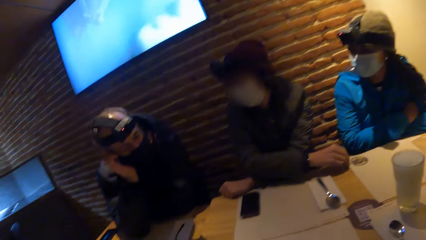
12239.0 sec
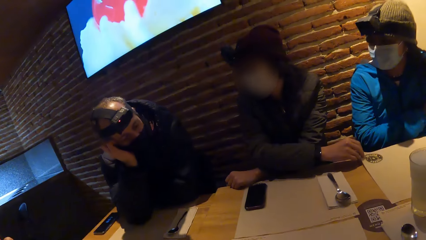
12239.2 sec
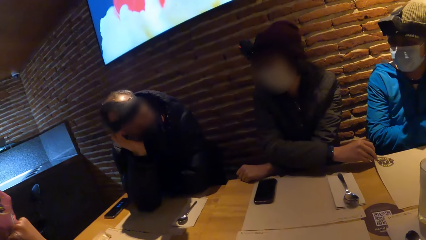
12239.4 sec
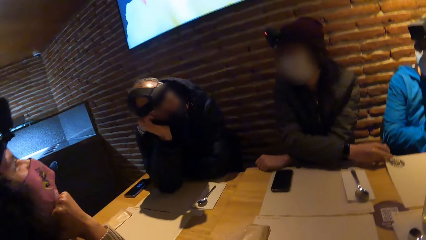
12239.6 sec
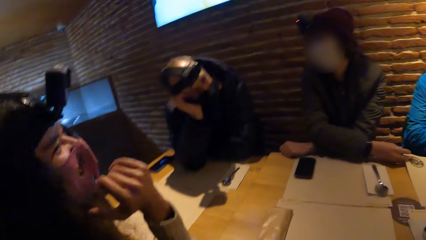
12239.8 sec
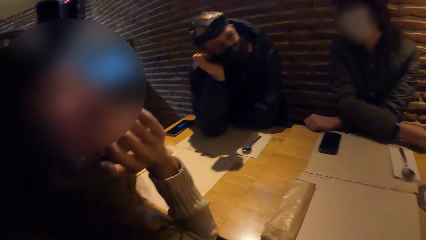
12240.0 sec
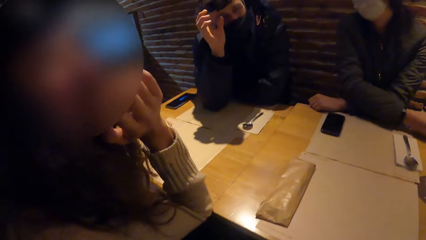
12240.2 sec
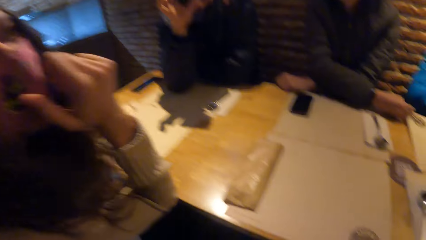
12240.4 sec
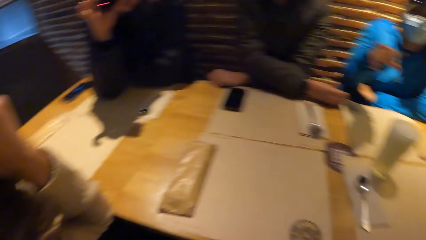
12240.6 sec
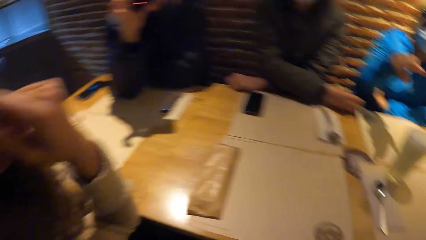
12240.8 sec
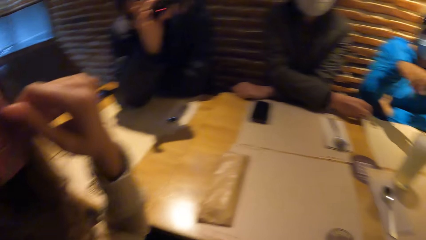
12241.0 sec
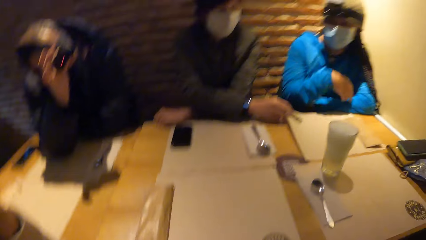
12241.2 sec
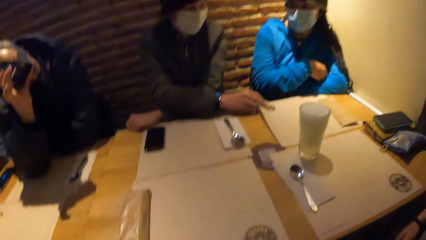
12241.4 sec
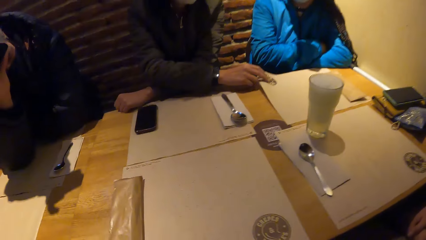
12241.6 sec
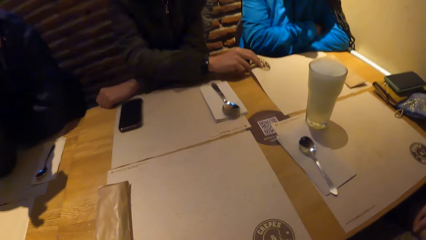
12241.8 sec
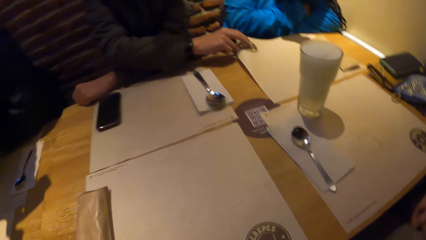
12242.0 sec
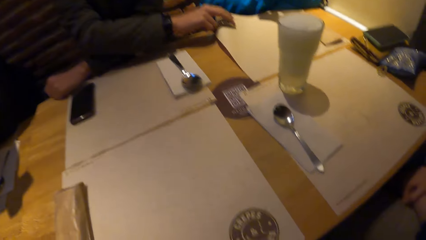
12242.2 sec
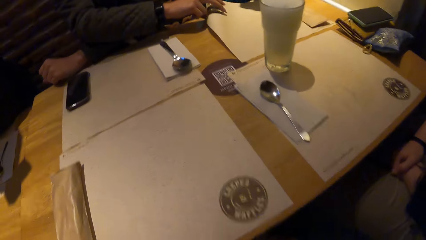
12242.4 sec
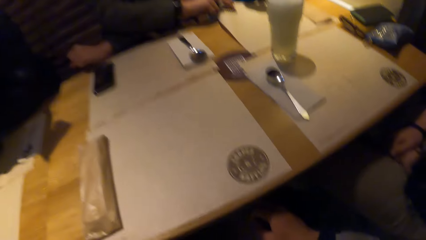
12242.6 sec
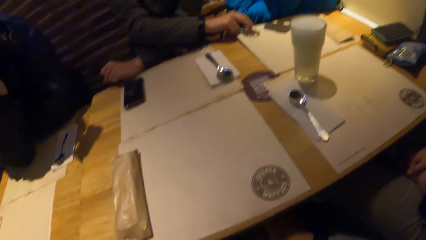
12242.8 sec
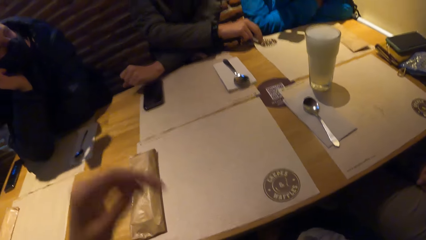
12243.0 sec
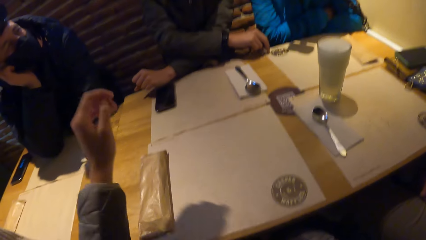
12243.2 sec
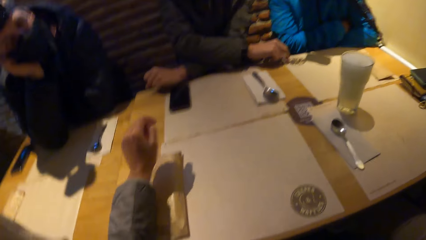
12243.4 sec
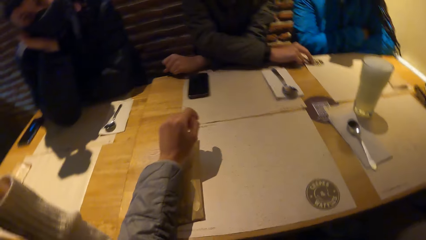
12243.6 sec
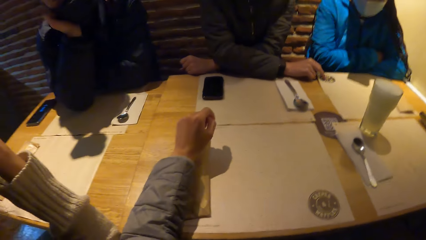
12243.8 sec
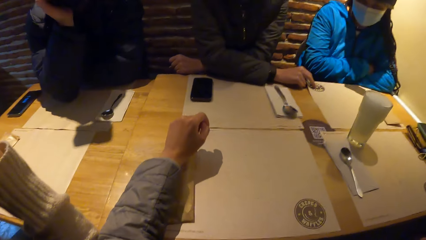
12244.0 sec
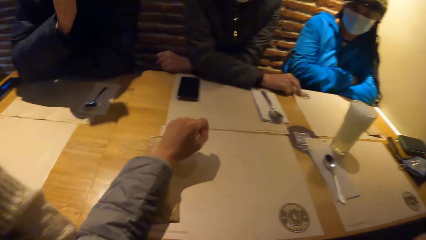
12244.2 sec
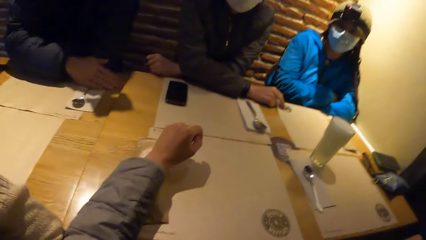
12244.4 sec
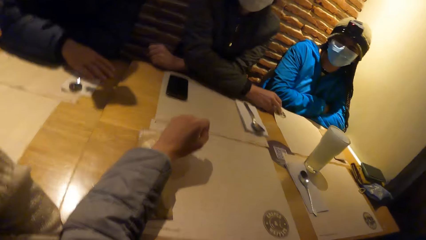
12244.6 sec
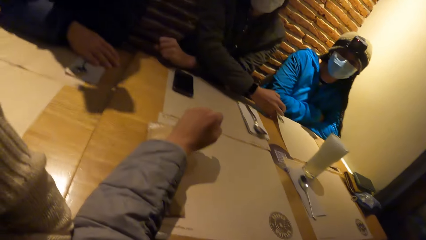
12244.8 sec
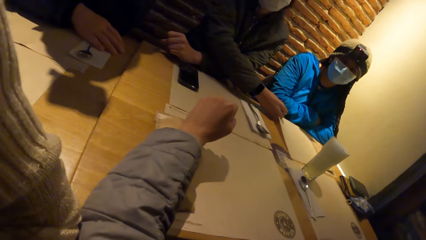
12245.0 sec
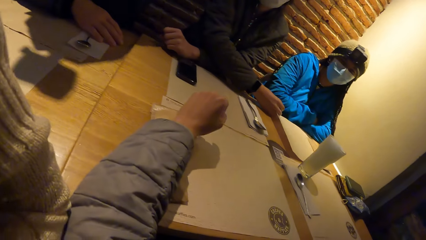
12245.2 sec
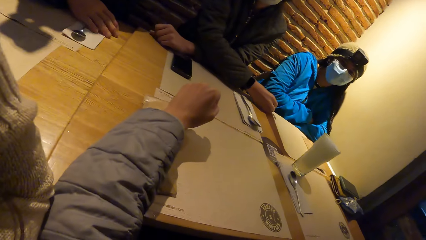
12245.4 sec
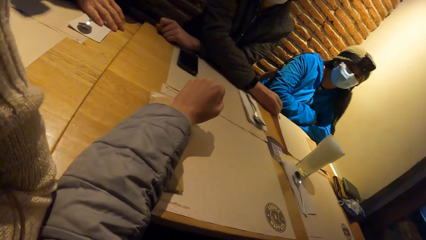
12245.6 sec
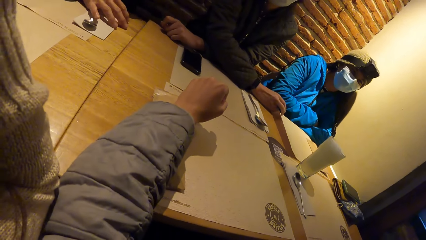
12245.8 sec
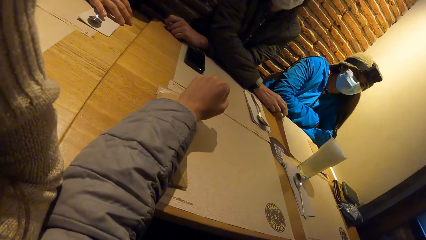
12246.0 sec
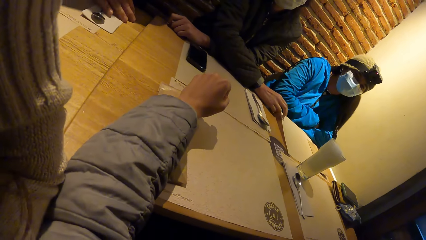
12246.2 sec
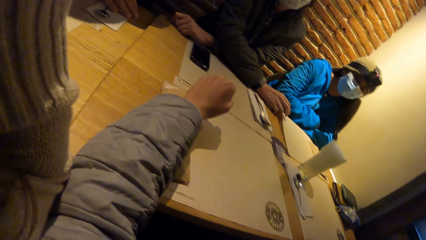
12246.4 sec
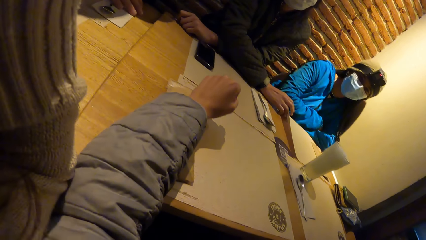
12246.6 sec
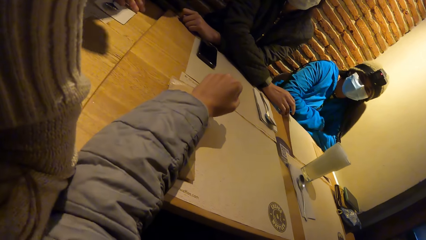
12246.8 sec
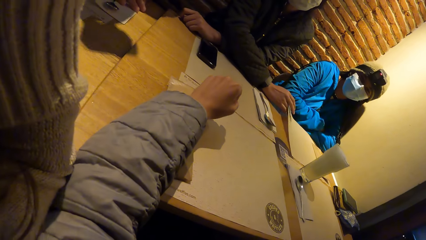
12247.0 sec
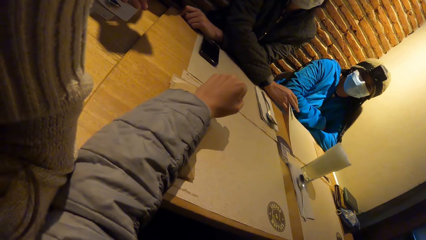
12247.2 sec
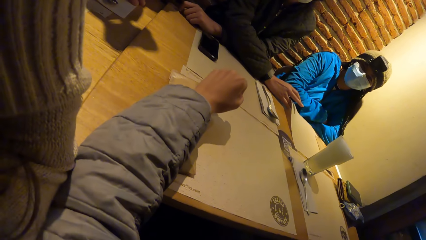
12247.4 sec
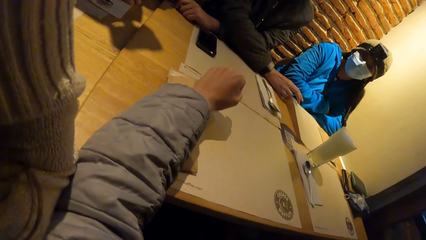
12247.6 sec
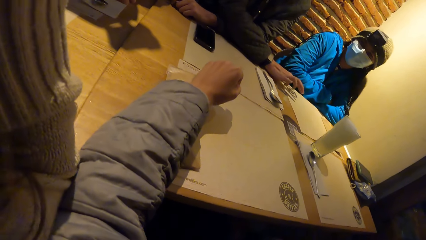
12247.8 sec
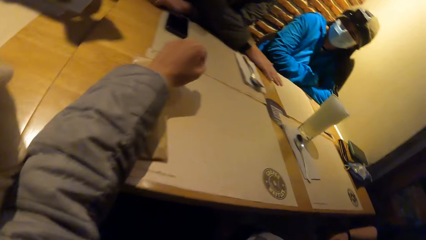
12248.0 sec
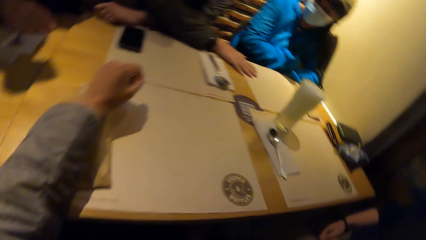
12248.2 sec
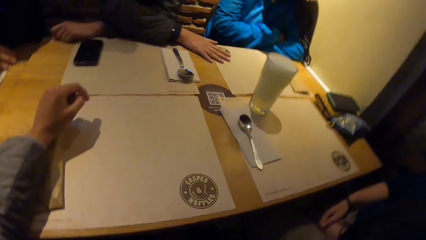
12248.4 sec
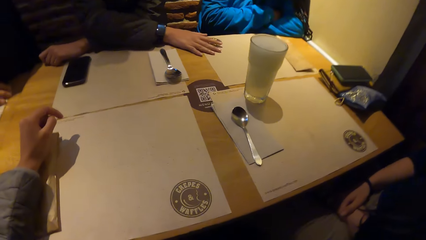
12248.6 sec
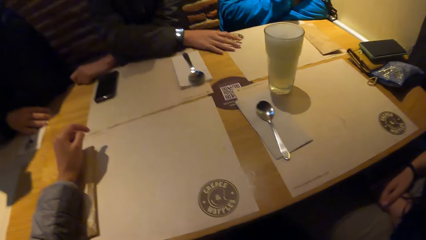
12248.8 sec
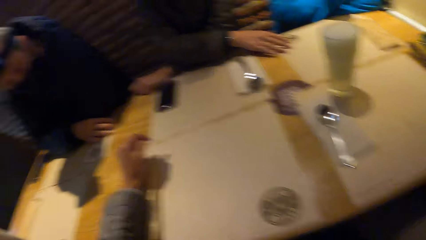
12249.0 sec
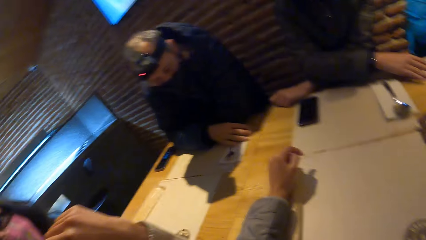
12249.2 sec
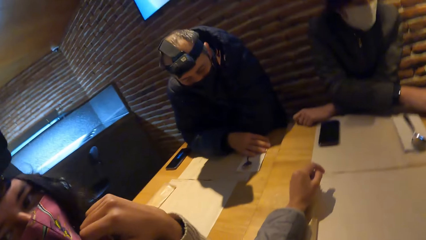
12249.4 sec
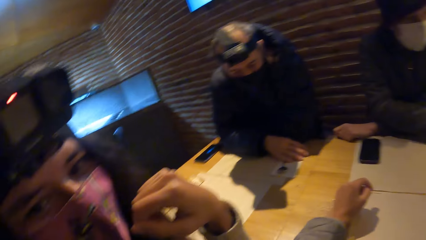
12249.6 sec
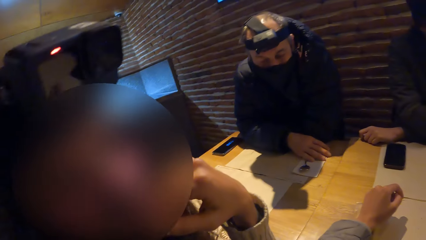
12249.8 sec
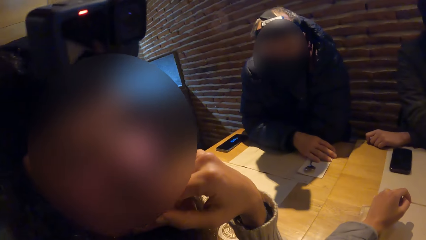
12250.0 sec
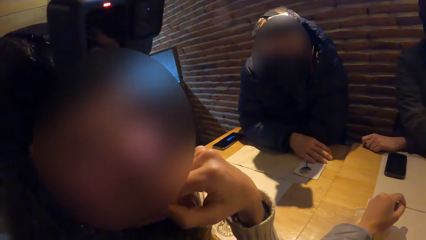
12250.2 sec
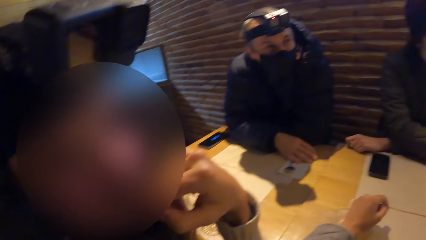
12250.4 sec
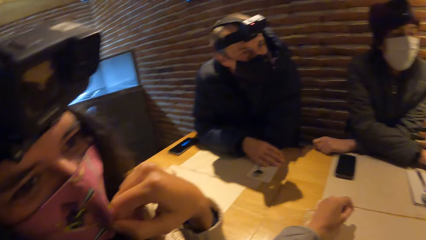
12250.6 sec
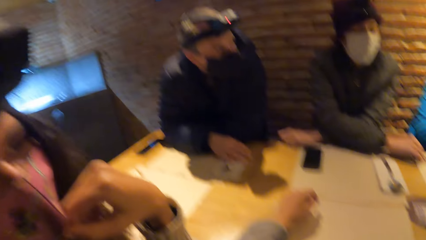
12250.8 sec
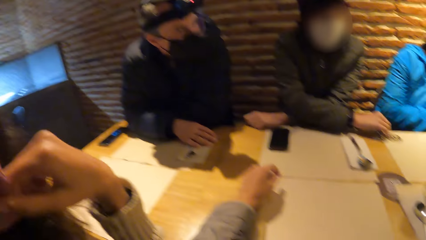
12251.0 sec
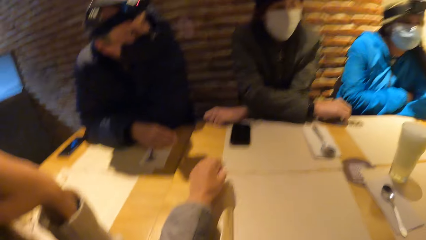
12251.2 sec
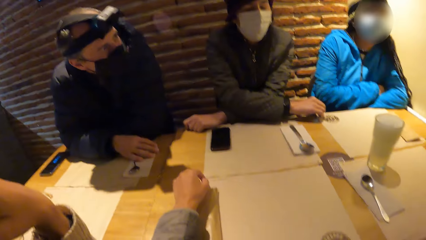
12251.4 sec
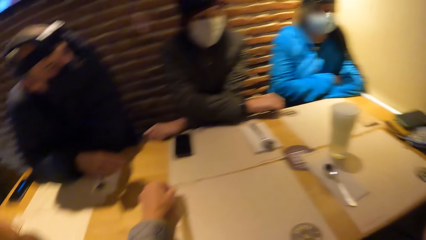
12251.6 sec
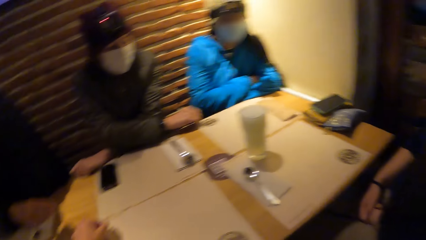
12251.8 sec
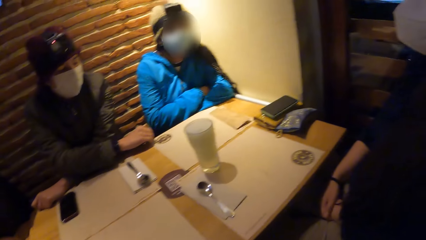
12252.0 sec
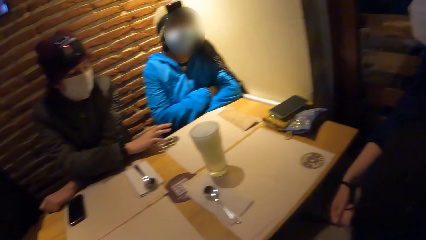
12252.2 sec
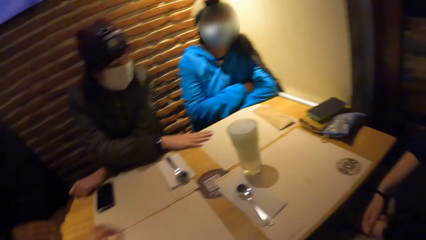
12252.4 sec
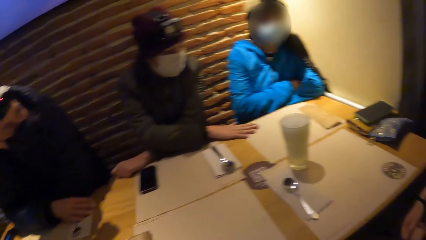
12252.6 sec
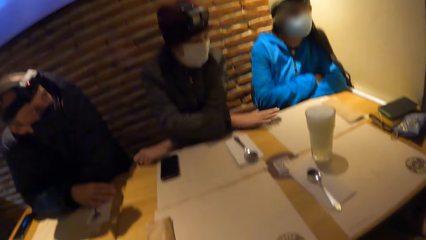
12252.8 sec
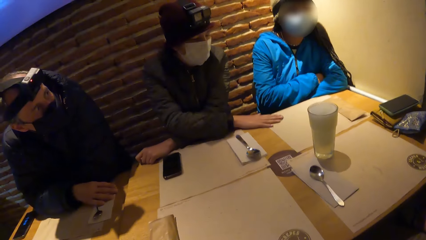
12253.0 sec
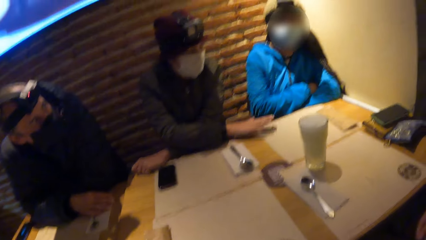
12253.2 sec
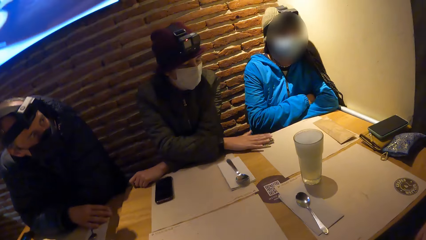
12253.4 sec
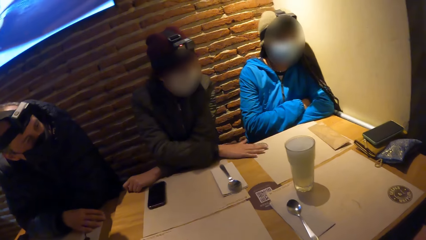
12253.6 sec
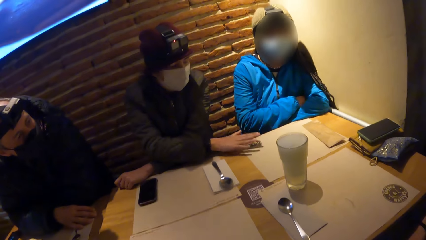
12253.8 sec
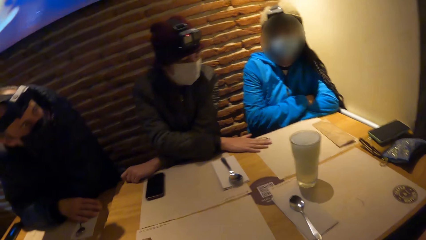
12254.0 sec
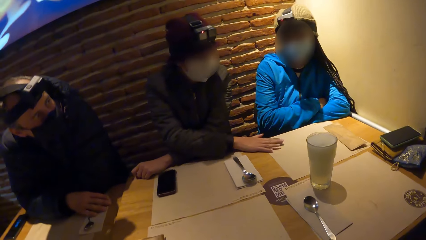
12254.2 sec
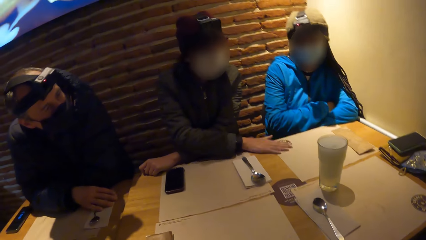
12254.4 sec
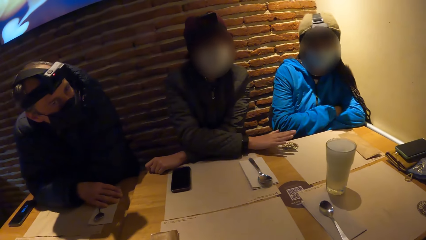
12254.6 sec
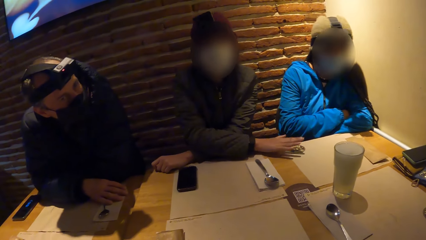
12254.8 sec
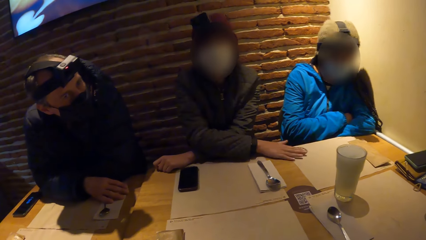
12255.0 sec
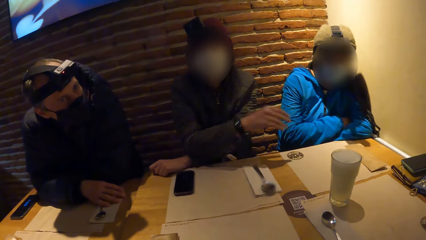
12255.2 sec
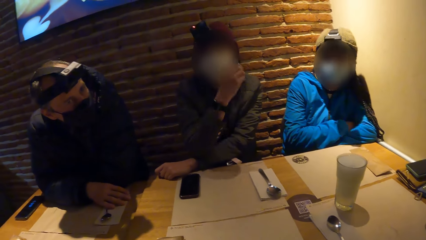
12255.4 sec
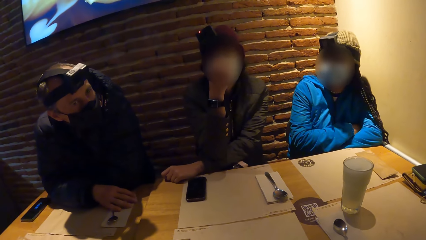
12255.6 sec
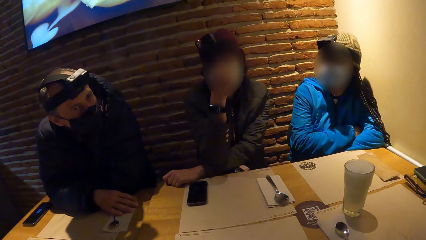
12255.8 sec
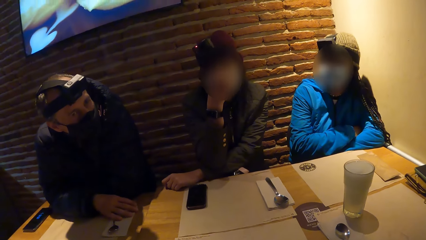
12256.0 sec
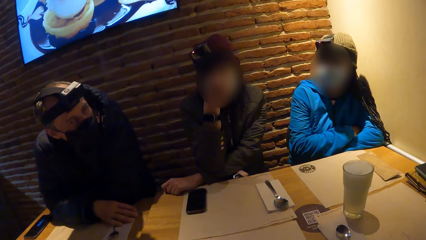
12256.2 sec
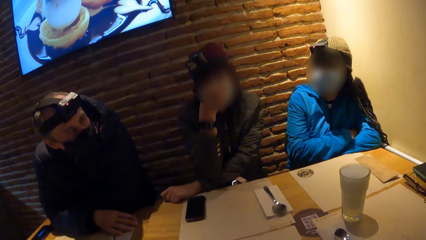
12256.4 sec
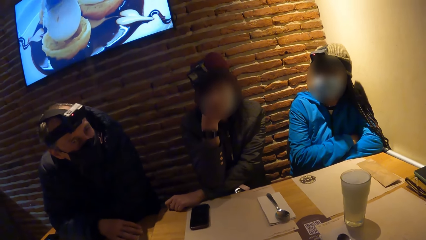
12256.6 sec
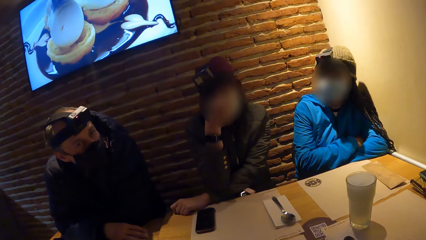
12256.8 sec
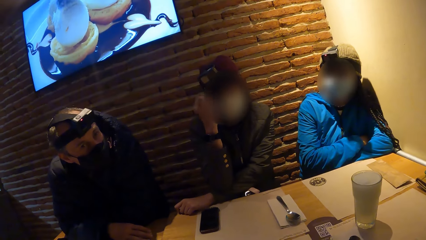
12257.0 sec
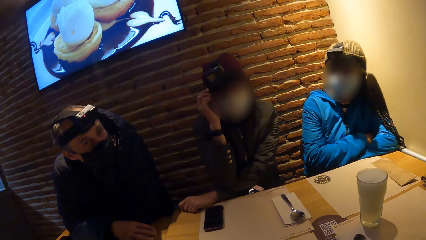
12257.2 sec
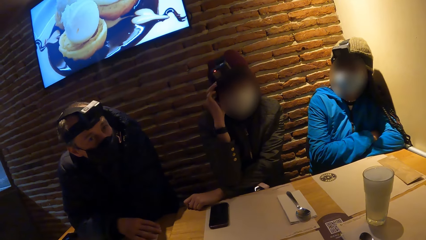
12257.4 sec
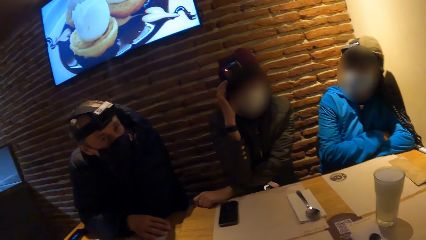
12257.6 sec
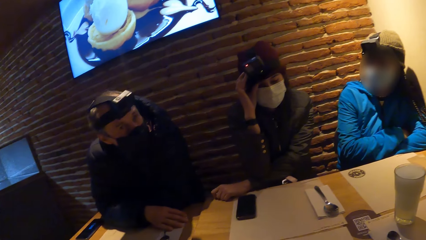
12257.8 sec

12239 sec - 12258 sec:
The camera wearer places the hand on the table. They look around. A lady engages with the camera wearer. Another lady engages with the camera wearer. A woman hits the table with her right hand.
